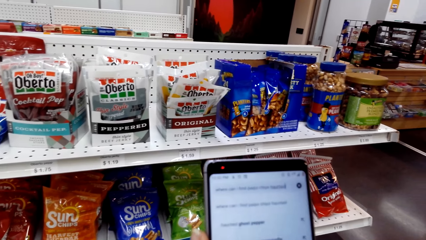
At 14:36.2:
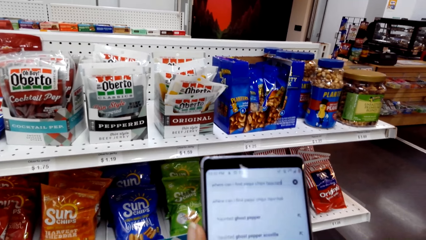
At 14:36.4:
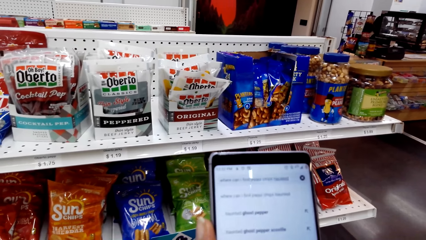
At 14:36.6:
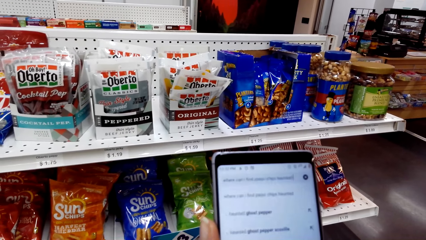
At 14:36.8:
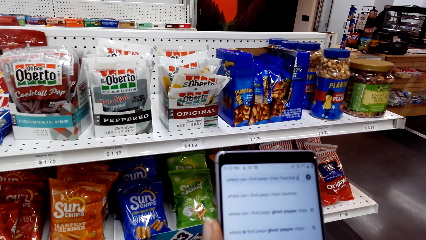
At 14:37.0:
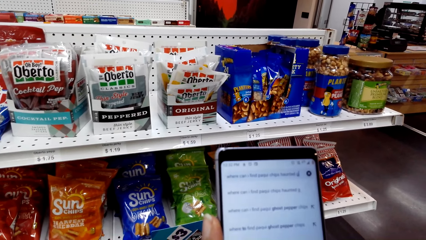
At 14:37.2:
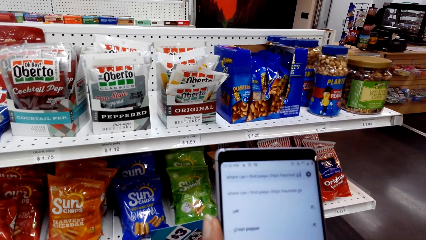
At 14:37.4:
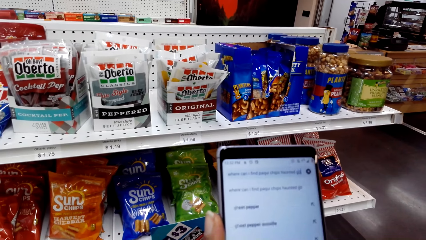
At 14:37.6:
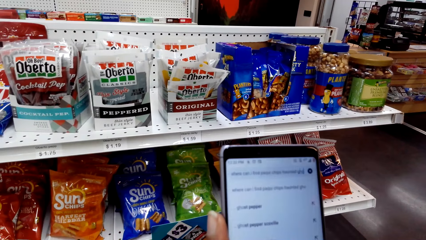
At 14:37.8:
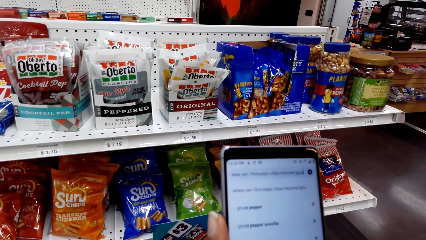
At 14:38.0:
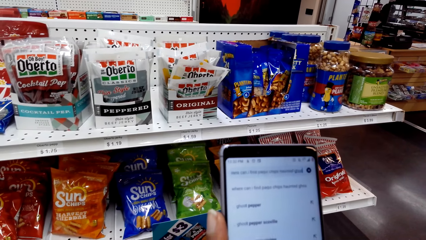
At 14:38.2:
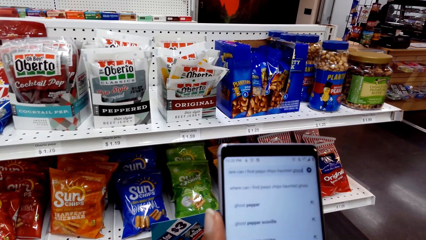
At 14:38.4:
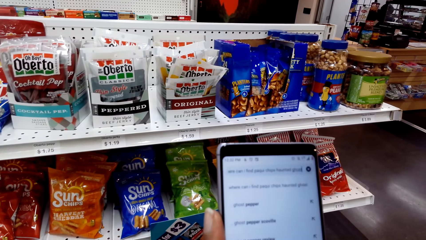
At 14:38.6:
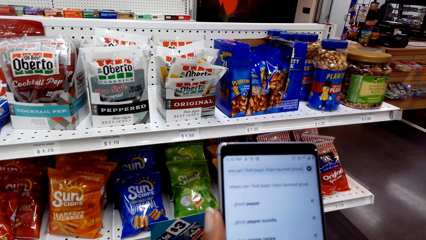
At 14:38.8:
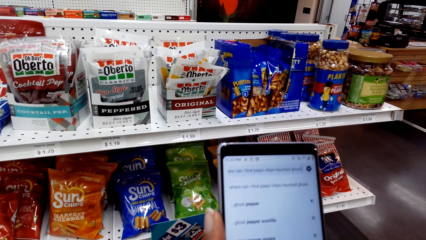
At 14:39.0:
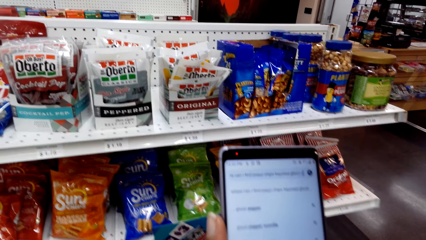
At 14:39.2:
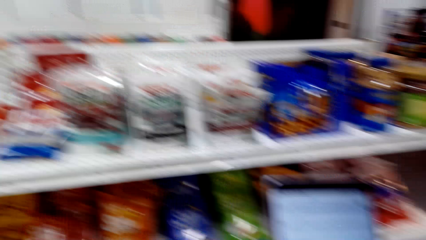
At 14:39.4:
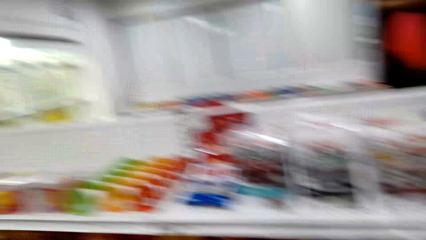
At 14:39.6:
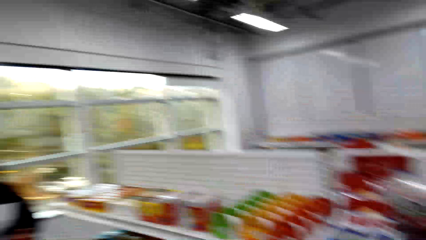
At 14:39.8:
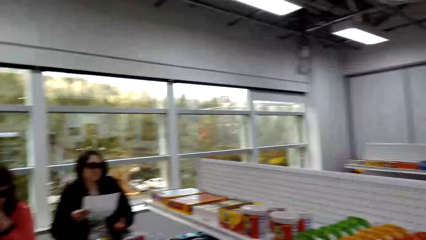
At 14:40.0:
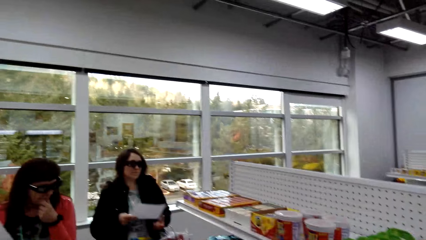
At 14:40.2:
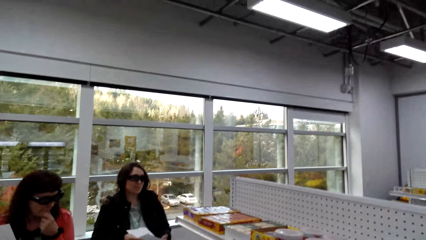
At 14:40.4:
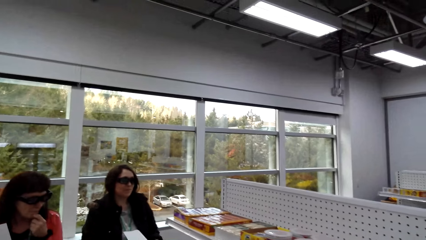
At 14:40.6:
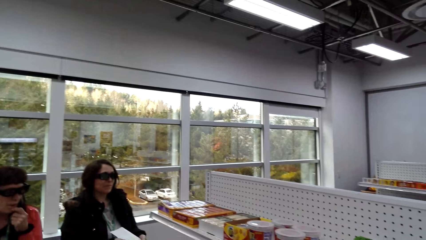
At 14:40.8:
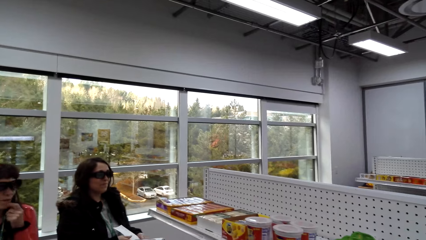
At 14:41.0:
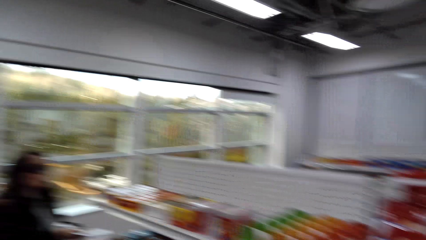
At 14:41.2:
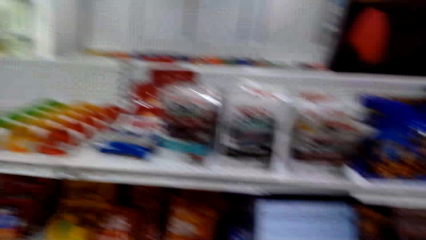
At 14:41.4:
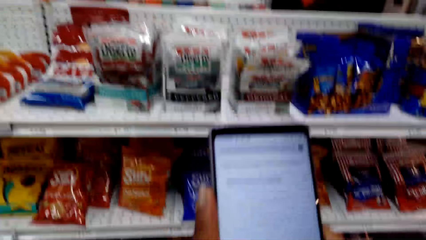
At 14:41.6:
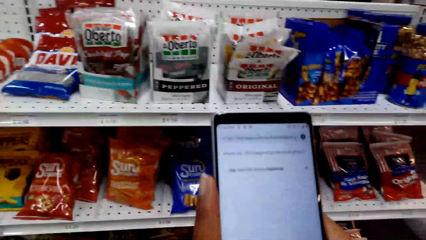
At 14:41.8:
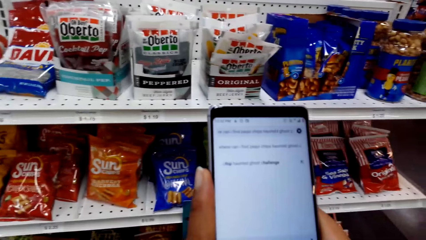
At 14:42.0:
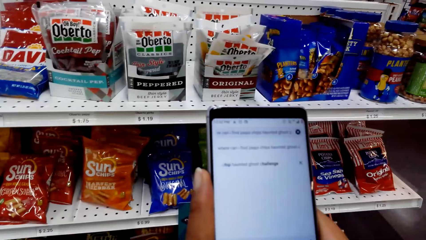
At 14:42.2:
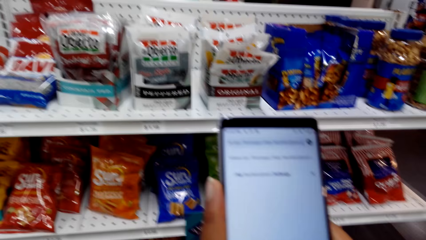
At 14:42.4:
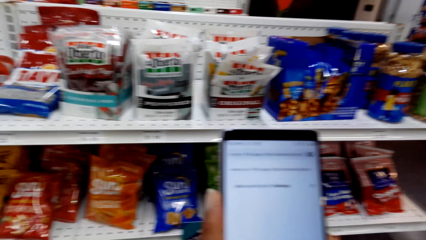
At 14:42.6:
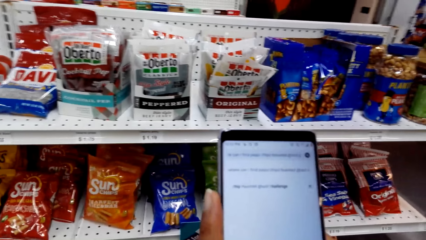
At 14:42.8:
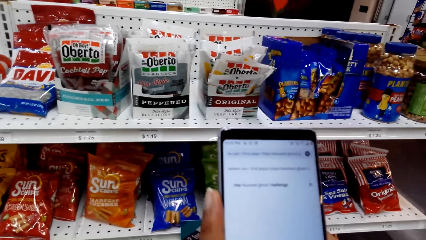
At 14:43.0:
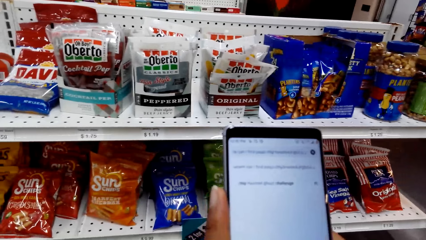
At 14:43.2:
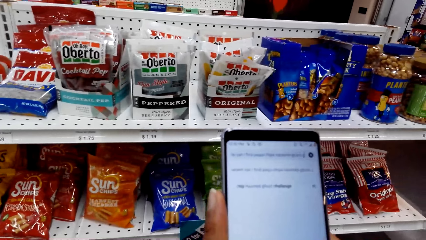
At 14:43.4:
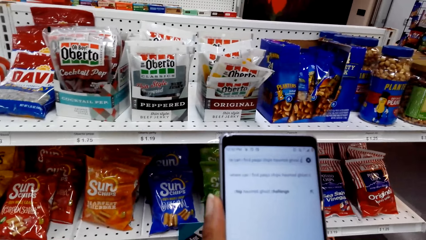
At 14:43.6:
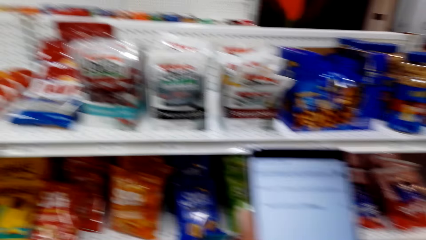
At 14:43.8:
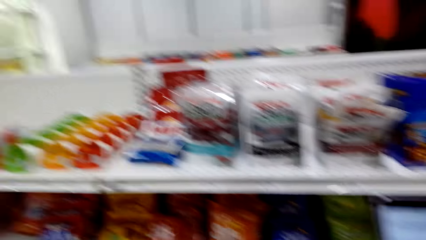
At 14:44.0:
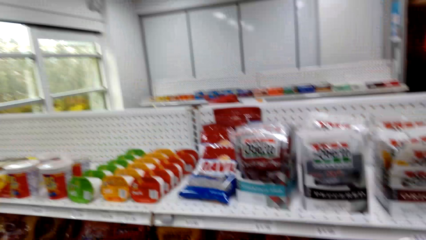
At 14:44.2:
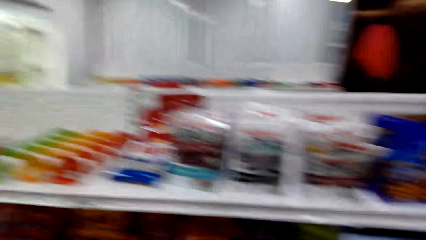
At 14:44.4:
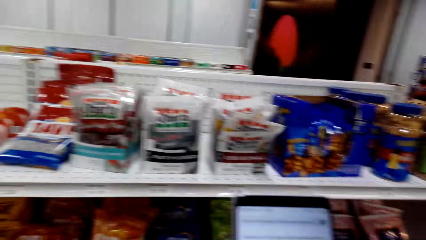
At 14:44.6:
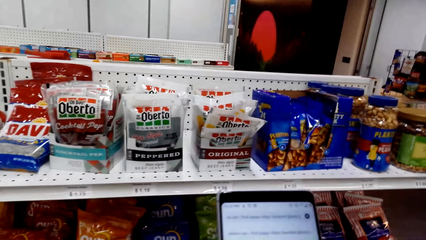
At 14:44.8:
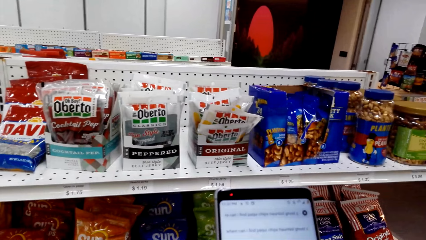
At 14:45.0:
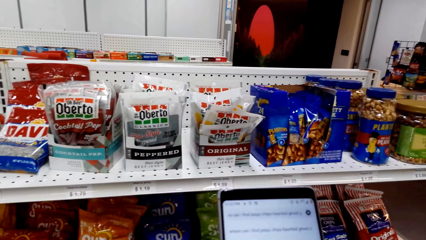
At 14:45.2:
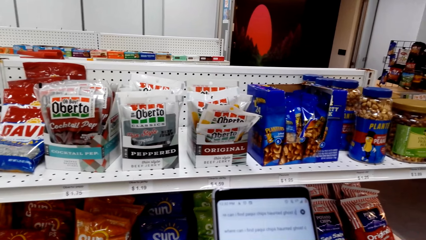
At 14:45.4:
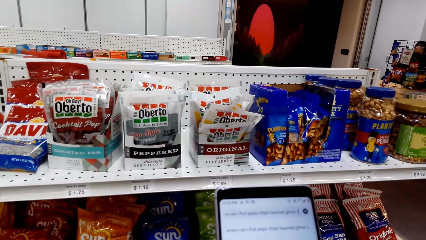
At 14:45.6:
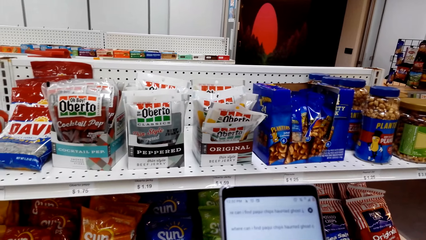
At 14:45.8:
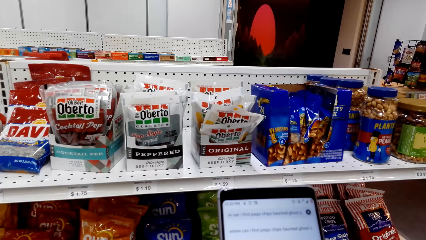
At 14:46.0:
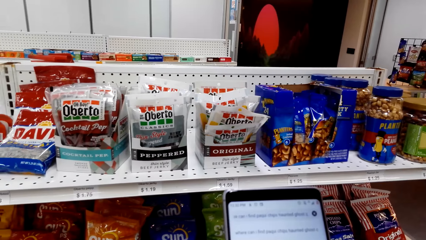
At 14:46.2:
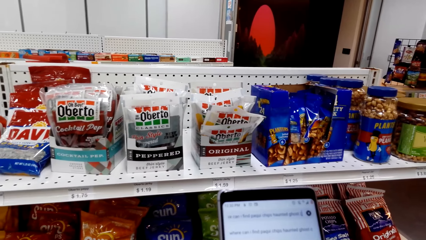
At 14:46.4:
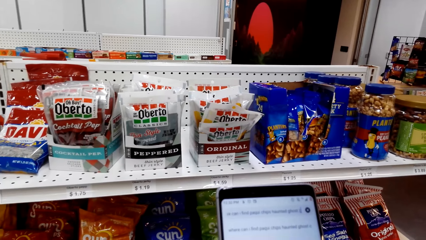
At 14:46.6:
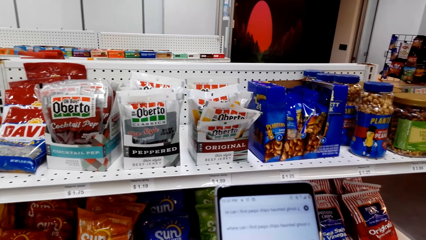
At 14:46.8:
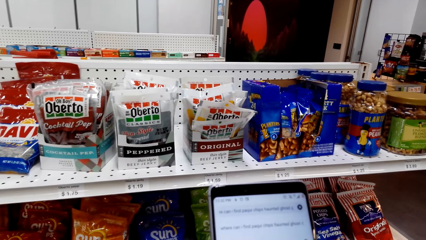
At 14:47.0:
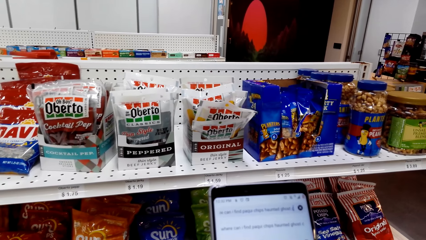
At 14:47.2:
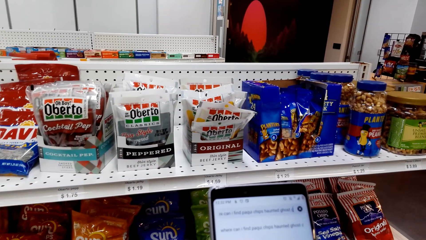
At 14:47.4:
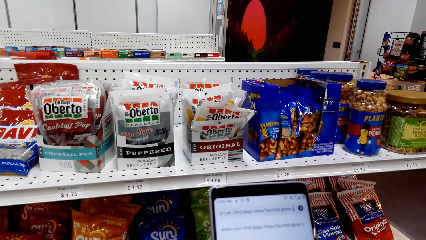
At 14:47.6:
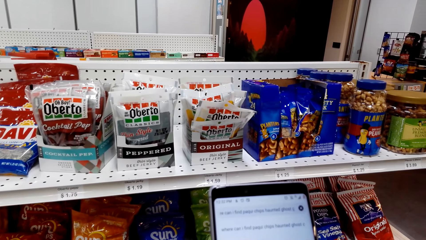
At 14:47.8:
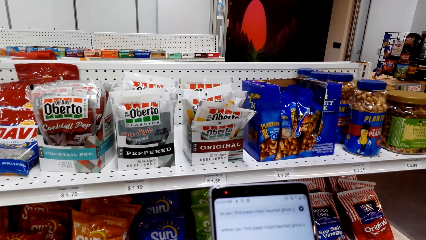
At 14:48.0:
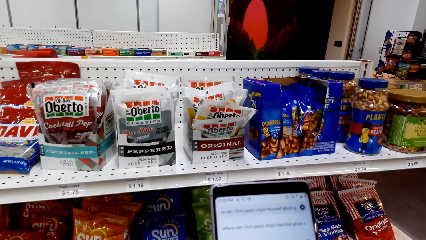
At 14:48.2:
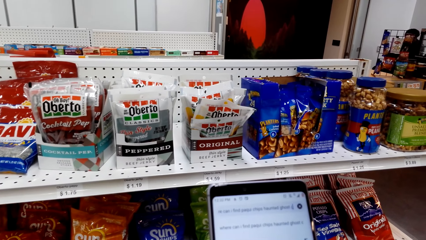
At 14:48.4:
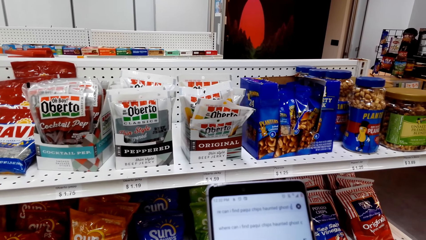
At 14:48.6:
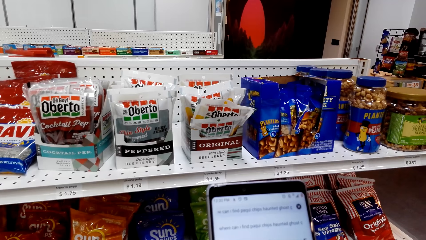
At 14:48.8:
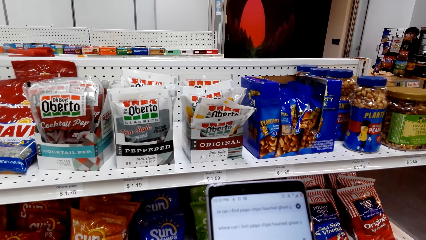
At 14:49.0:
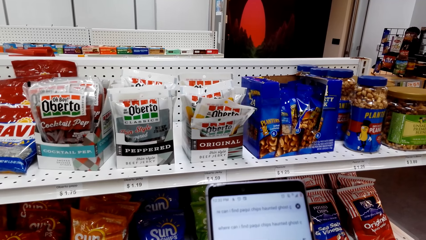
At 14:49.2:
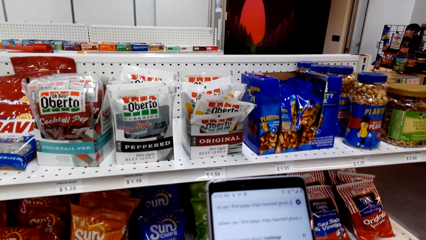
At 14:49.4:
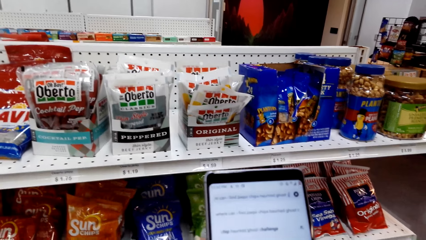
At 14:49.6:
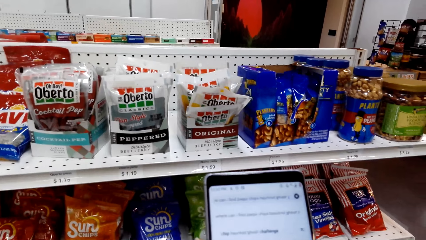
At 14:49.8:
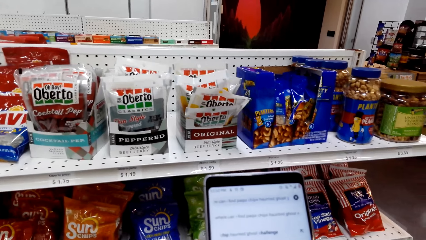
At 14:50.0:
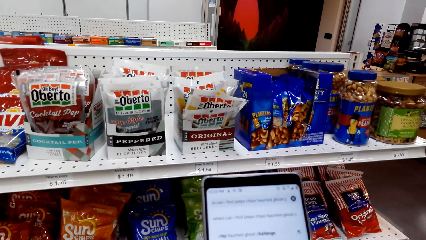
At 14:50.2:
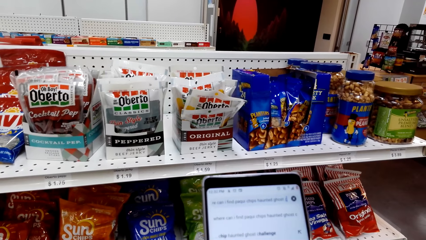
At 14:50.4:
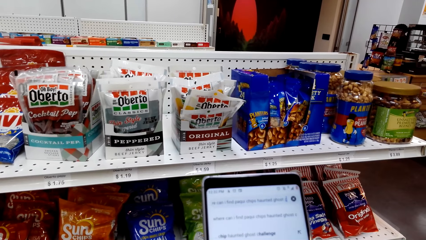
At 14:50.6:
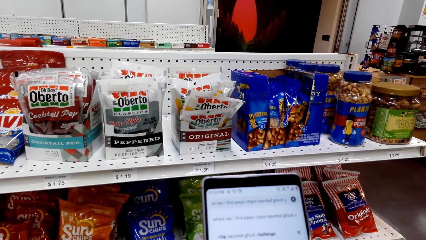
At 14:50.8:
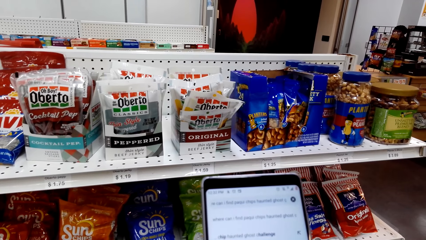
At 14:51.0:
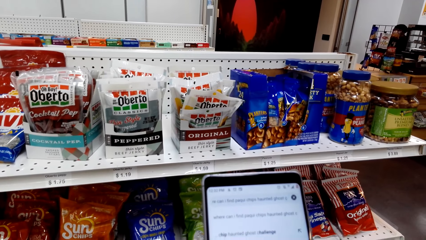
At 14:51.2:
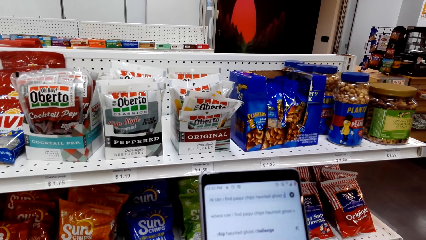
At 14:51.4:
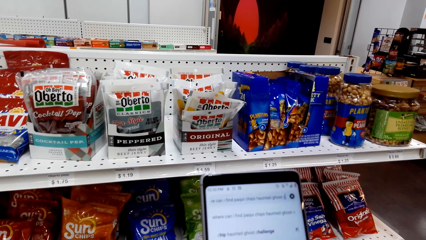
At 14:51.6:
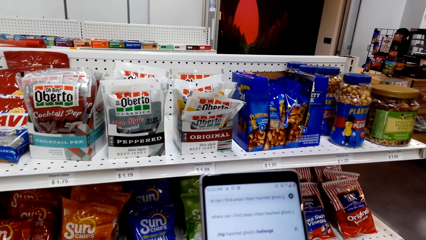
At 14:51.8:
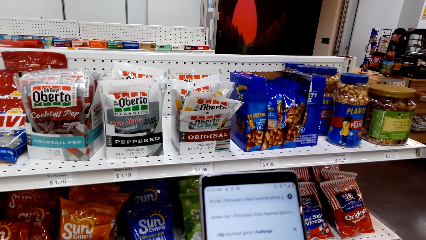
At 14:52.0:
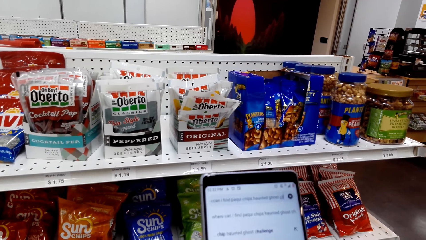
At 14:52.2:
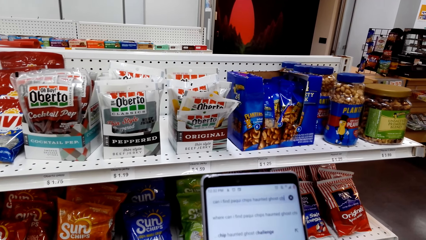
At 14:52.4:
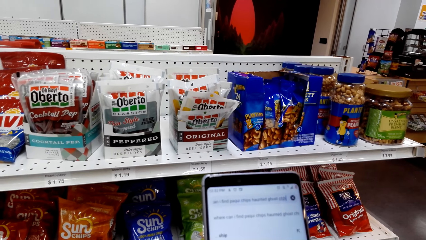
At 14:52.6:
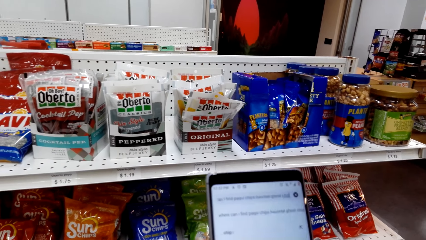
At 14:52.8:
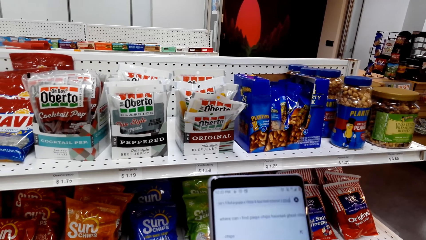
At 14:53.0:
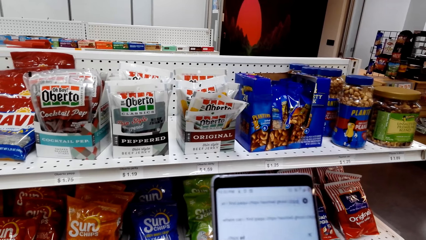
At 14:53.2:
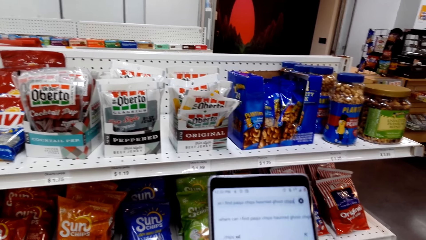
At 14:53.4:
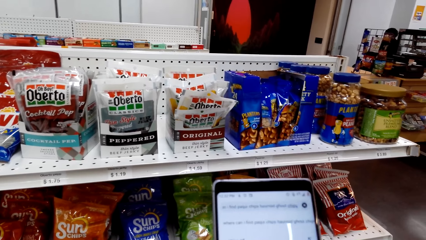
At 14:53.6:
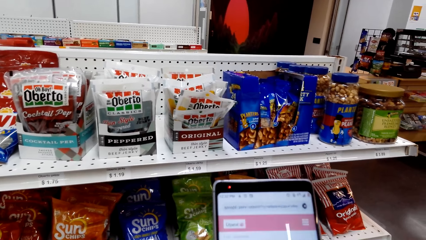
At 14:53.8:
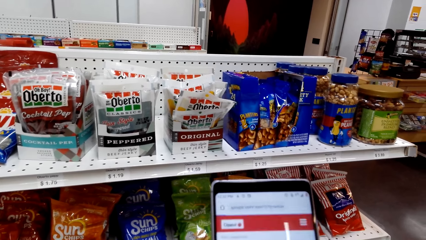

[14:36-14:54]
The camera wearer scrolls the phone. They look around. They turn around. They dialogue with a lady. They scroll the phone. They stare at the phone. They look around. They stare at the phone again. They scroll the phone.
